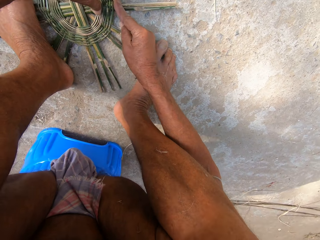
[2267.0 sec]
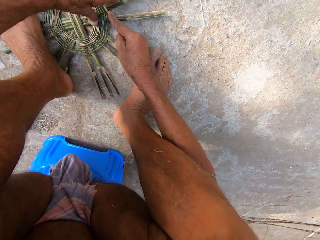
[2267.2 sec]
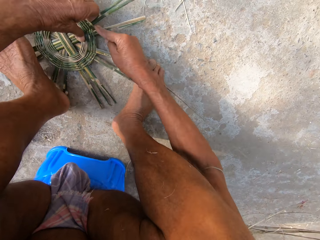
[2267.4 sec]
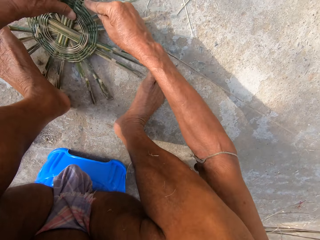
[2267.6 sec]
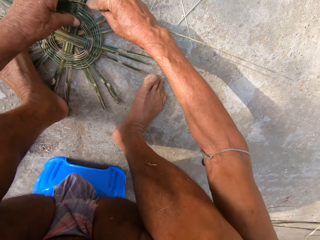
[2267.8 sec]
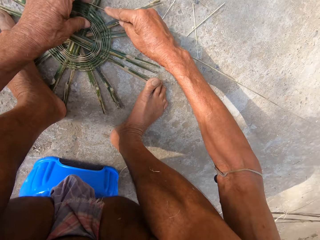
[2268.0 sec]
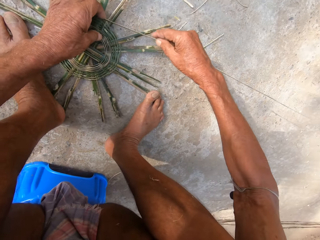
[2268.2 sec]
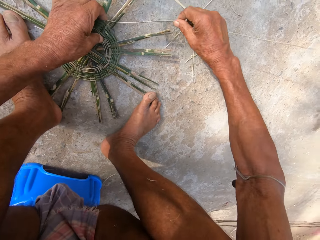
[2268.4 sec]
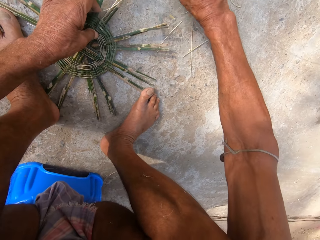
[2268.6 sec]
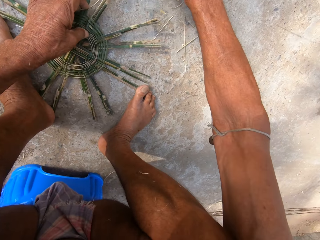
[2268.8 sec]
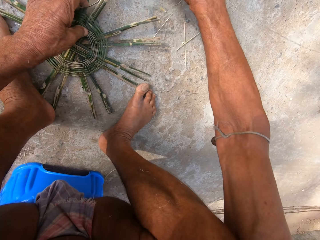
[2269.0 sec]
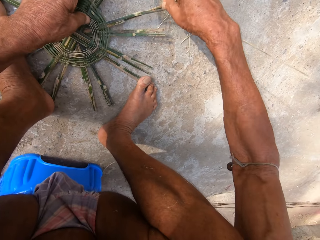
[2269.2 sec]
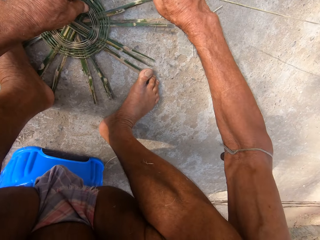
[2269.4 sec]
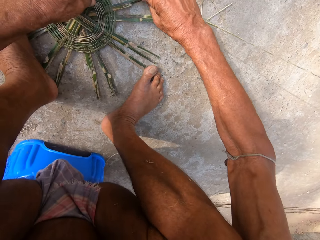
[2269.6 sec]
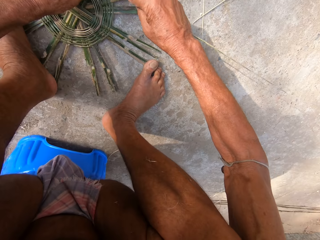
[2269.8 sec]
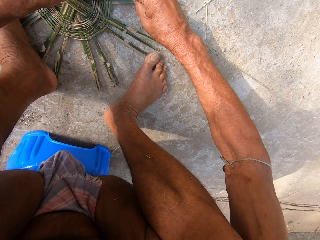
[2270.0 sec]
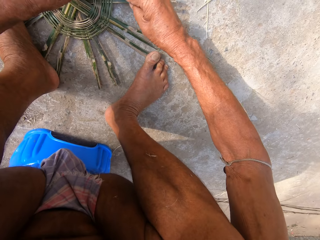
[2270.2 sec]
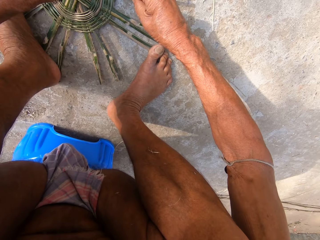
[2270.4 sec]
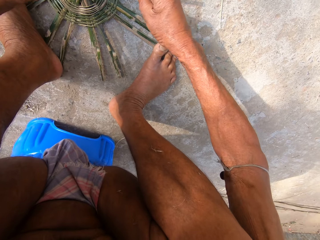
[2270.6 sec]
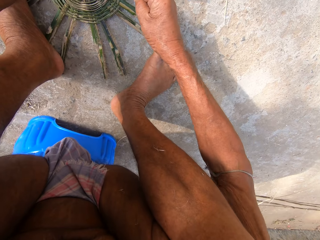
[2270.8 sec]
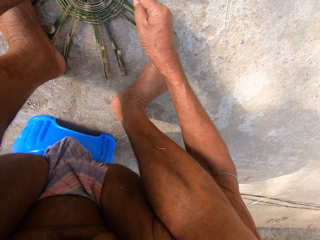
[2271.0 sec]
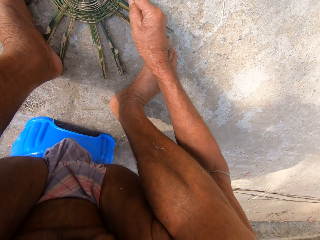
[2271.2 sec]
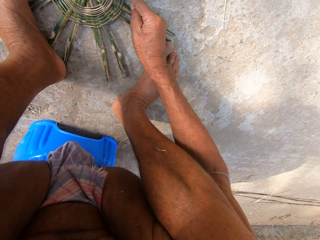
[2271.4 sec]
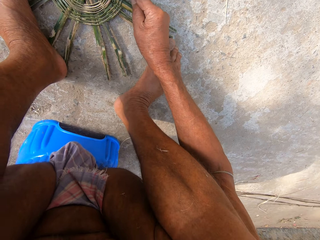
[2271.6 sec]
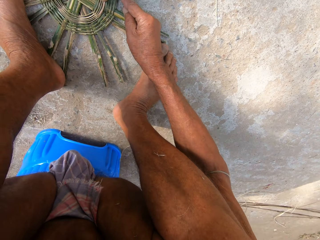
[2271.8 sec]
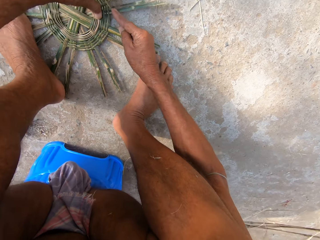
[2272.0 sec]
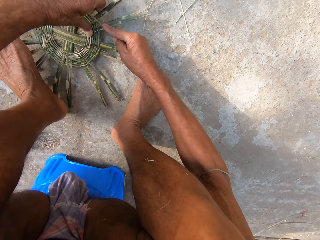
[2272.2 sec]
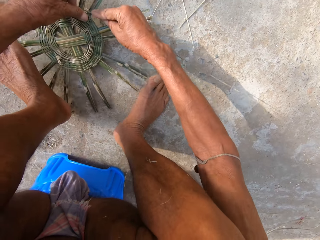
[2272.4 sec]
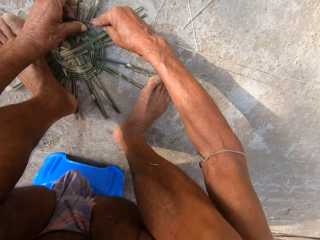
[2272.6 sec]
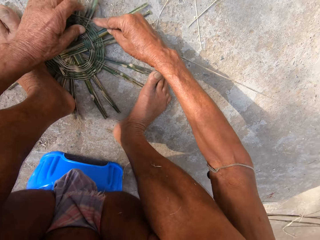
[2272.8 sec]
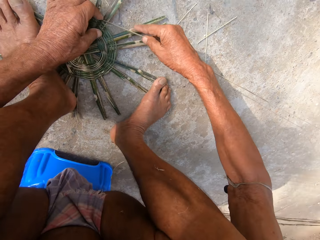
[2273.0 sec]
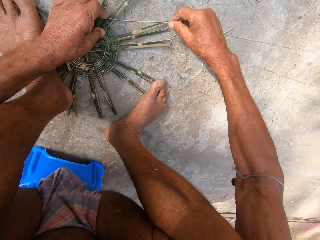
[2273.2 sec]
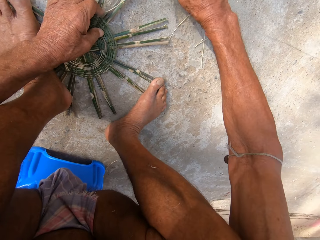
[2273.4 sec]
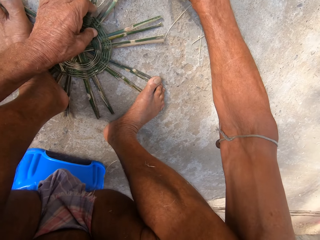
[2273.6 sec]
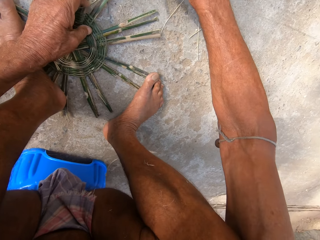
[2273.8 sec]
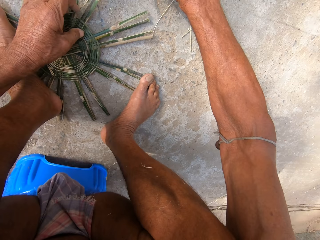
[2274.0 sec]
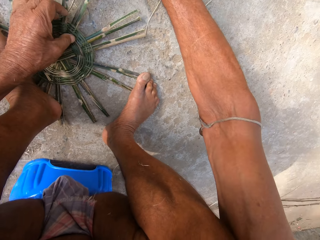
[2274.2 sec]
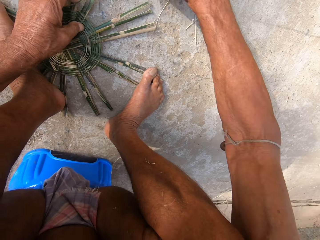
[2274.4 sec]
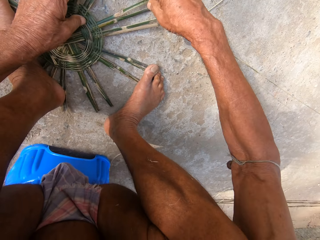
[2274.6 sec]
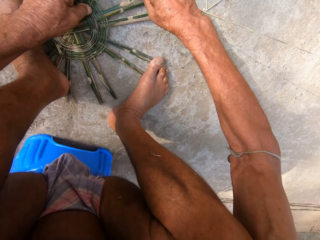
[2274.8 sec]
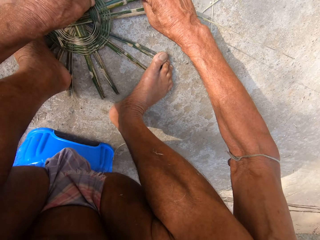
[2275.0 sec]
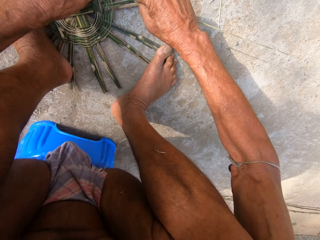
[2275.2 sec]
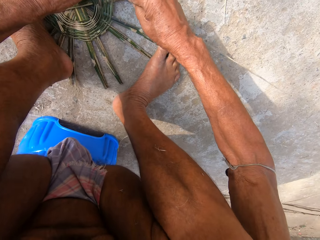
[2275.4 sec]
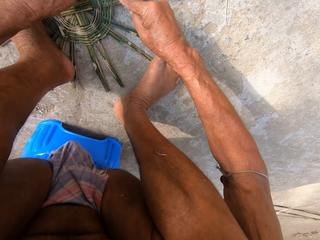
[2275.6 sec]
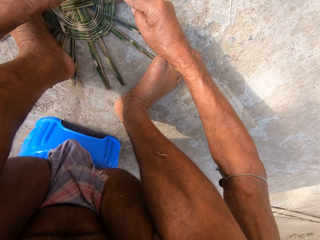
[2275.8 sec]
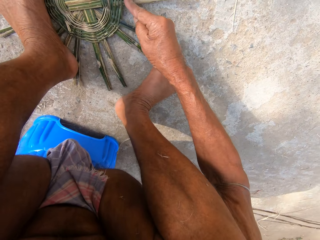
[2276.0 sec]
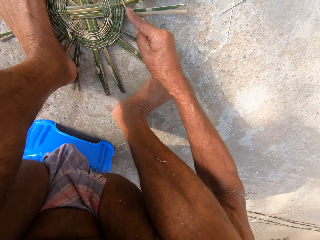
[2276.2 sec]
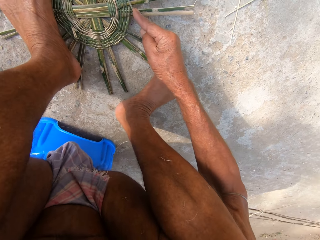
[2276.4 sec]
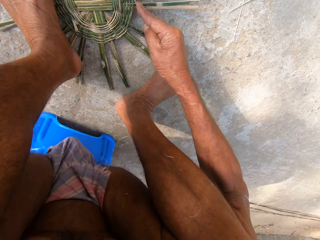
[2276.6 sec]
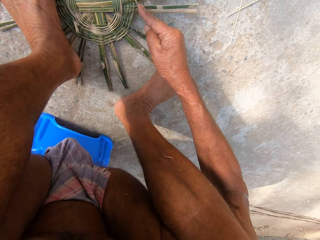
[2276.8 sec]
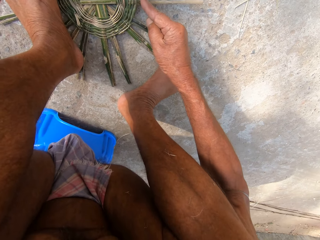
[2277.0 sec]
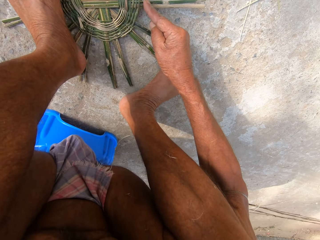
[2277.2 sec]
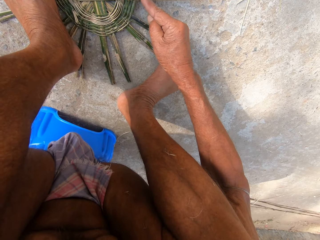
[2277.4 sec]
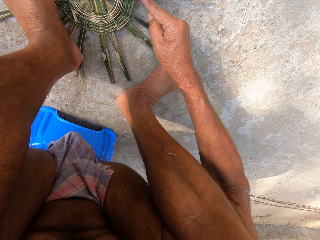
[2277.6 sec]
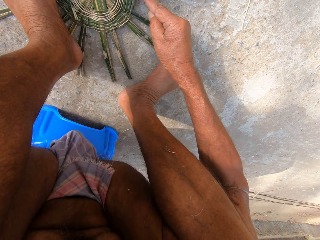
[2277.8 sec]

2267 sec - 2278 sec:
The camera wearer turns the unfinished basket. They weave the basket with both hands. They turn the unfinished basket. They weave the basket with both hands.

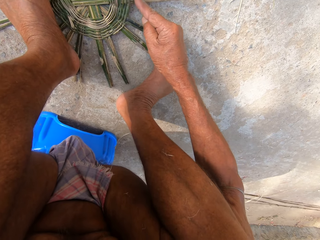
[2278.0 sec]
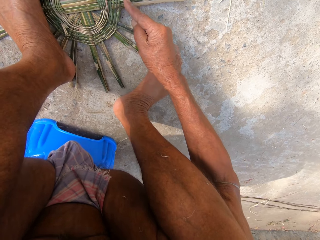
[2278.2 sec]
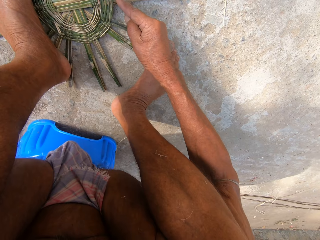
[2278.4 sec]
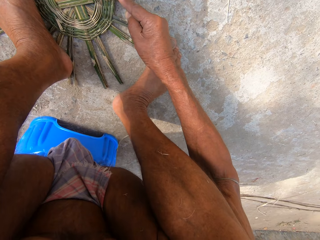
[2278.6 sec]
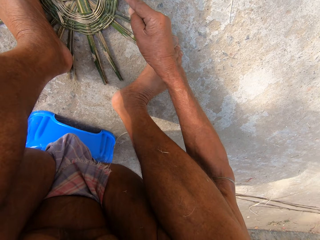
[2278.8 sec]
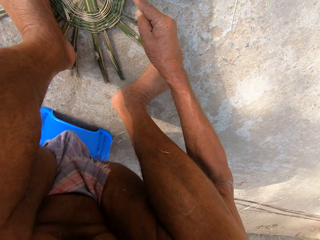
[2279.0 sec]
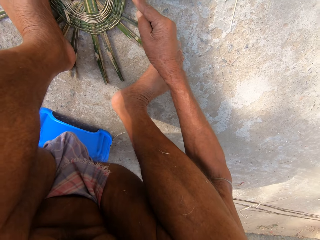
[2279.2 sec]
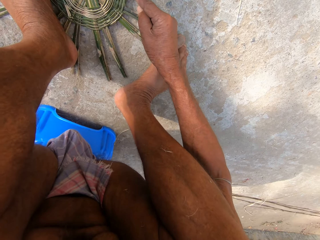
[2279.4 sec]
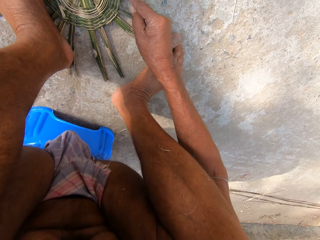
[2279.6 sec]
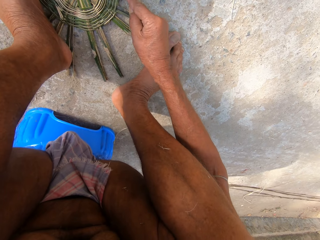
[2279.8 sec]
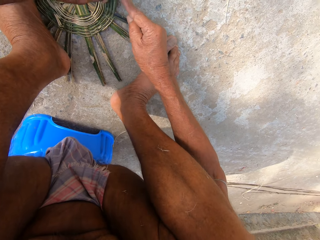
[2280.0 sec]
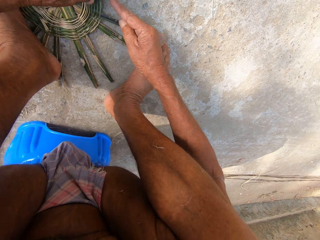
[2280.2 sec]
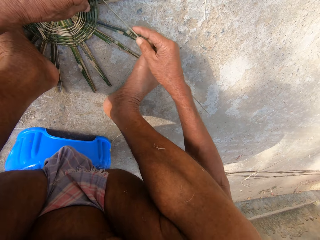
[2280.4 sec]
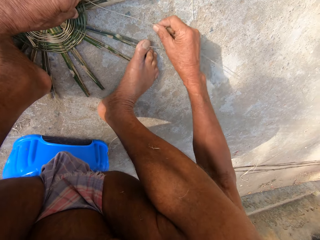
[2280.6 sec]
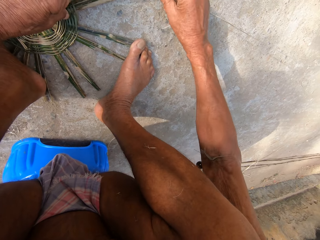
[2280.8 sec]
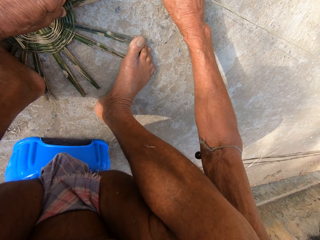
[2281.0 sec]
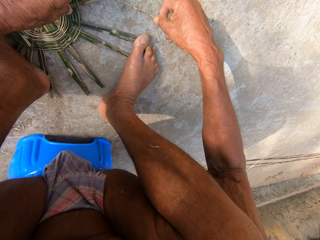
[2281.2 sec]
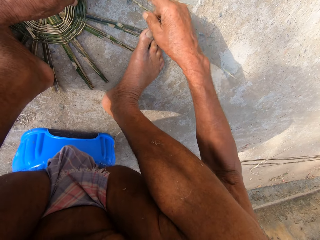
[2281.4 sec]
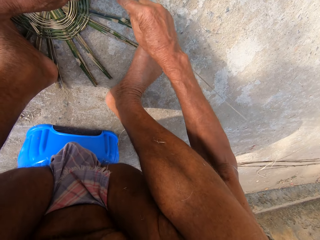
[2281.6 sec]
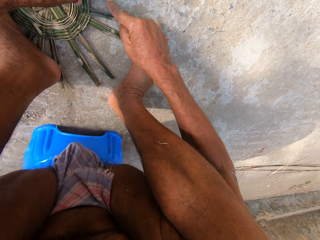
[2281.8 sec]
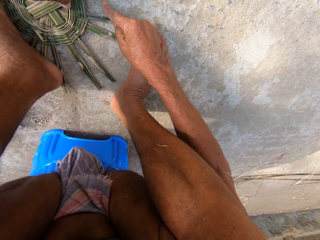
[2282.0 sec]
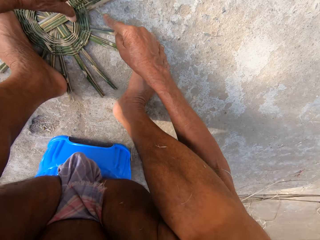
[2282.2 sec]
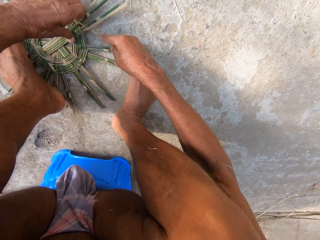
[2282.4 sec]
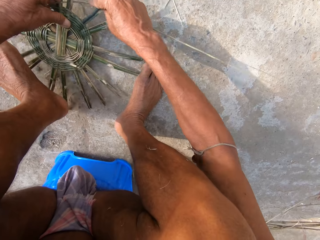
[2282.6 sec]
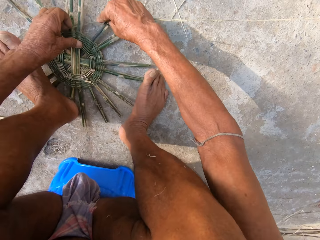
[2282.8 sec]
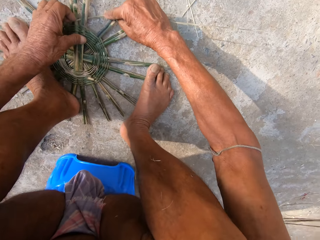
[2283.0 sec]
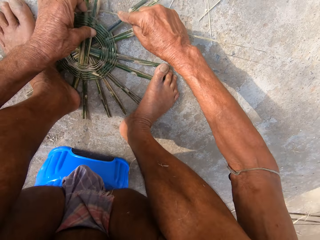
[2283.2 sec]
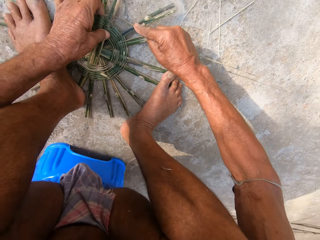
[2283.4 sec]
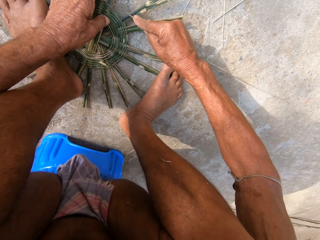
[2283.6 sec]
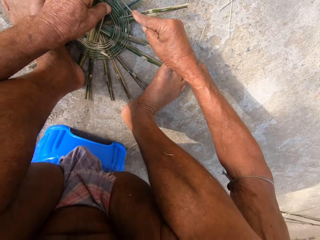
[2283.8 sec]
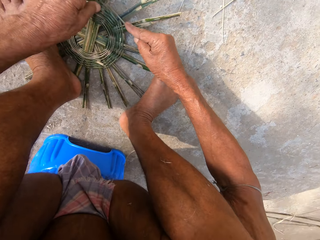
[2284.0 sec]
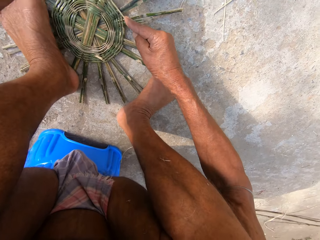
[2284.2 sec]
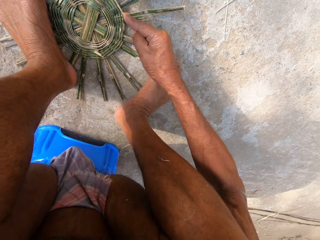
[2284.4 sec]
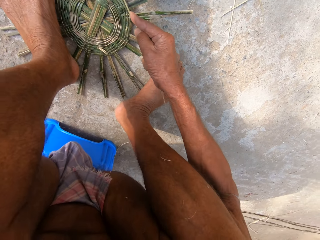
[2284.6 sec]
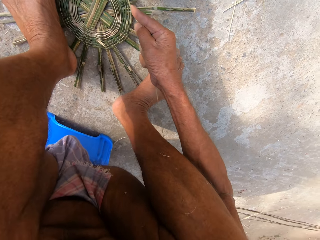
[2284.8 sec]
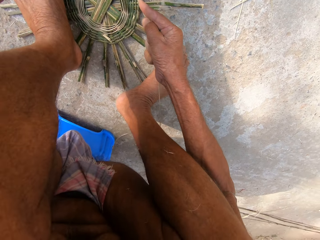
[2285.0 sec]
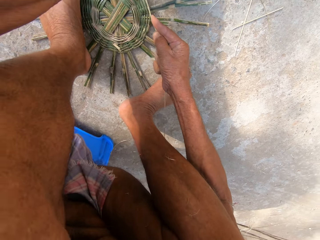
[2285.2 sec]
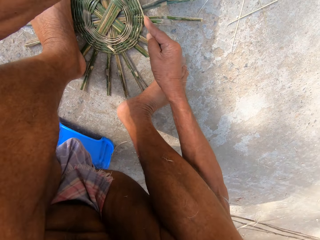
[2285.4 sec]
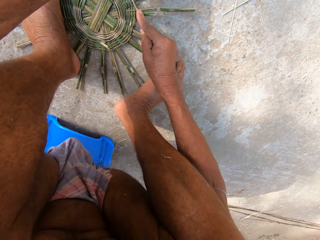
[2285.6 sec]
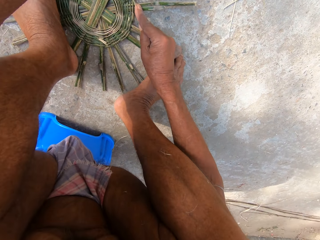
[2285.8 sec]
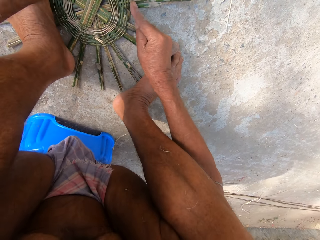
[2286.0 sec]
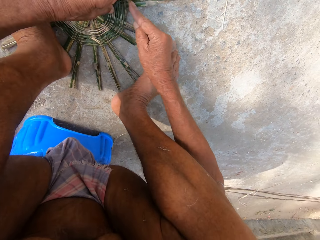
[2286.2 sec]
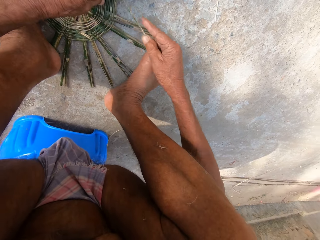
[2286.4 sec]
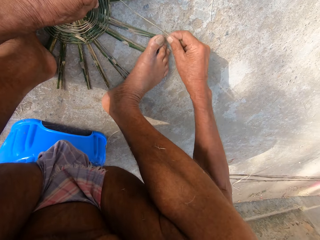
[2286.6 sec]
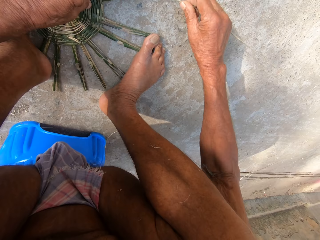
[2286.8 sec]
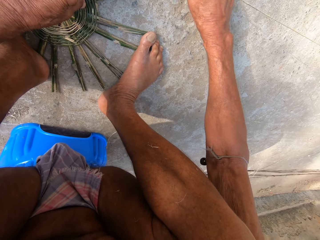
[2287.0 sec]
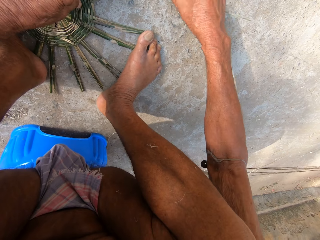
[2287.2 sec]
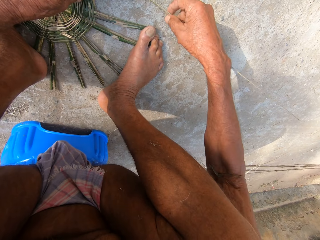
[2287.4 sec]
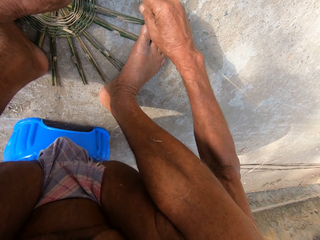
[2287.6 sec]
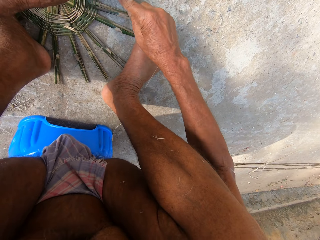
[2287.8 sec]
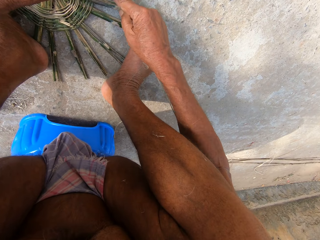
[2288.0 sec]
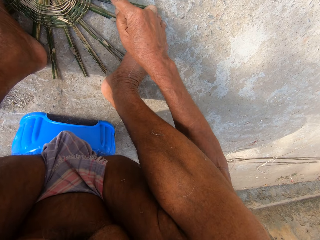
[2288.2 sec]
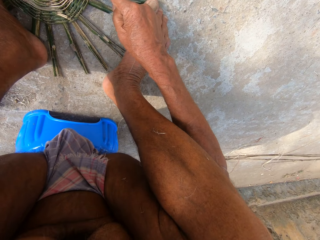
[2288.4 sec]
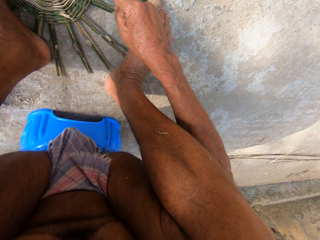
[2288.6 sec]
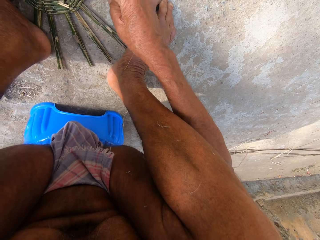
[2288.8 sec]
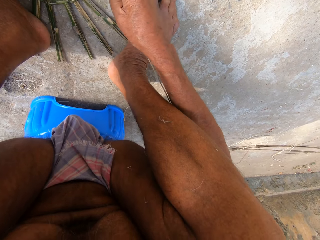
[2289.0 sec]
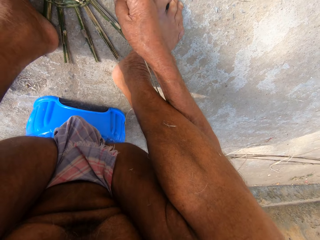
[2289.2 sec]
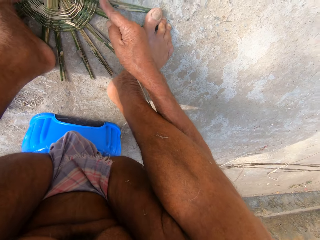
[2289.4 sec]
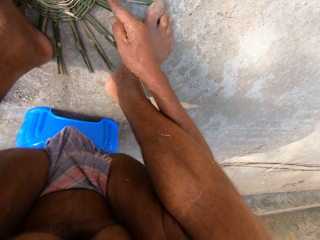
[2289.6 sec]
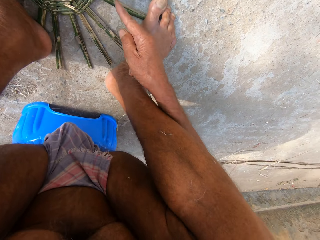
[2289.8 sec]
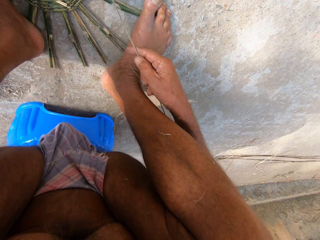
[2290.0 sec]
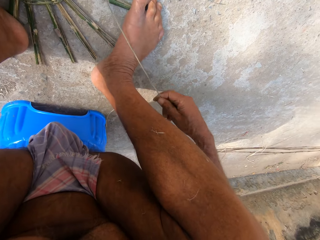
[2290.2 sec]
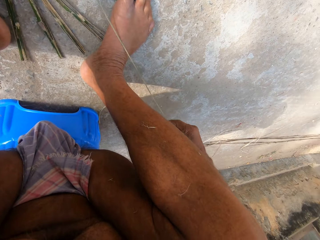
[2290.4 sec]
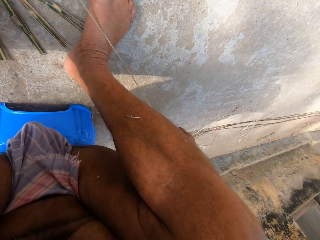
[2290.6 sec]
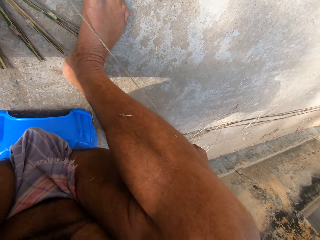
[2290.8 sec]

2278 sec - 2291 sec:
The camera wearer weaves the basket on the floor with the strand of bamboo in both hands. They turn the unfinished basket. They weave the basket with both hands.
